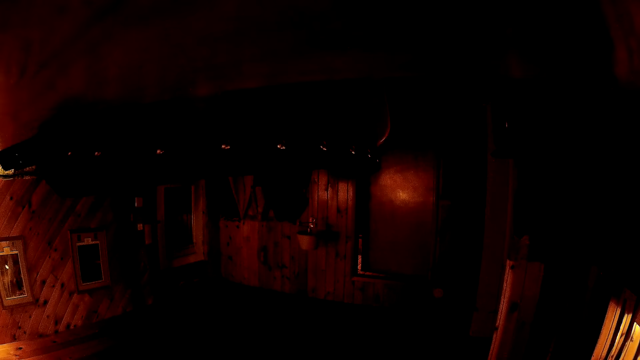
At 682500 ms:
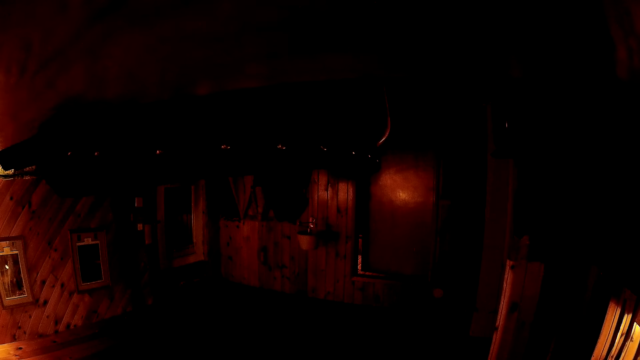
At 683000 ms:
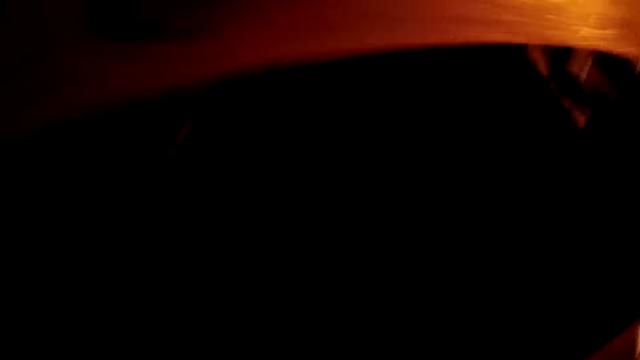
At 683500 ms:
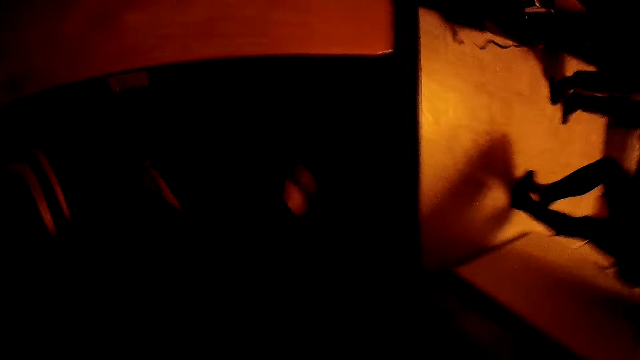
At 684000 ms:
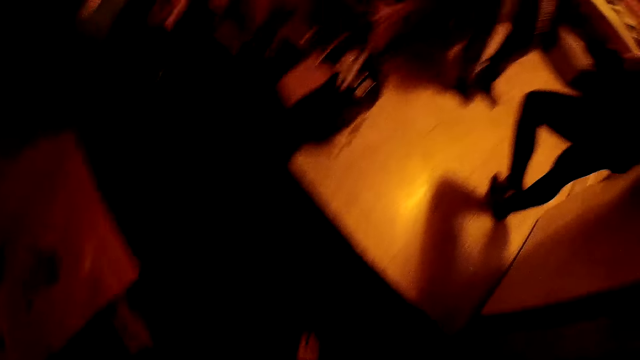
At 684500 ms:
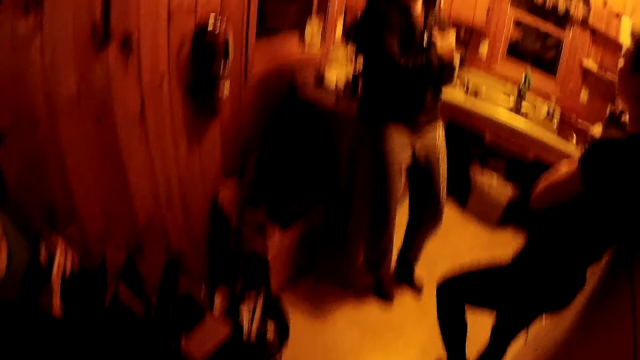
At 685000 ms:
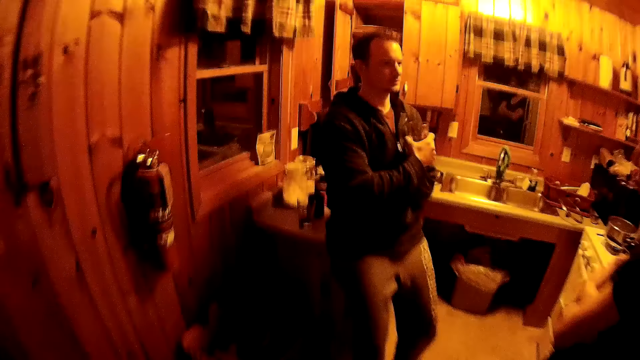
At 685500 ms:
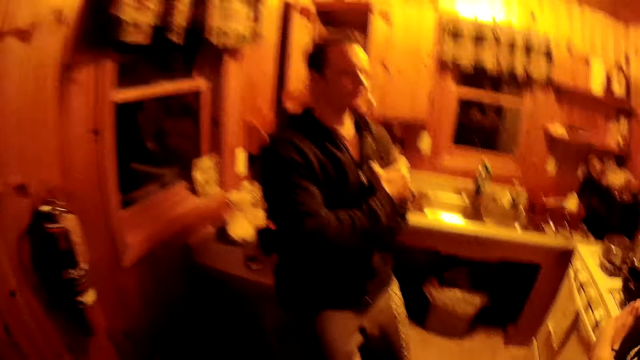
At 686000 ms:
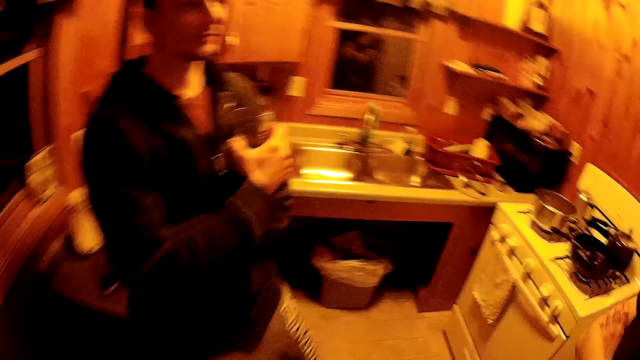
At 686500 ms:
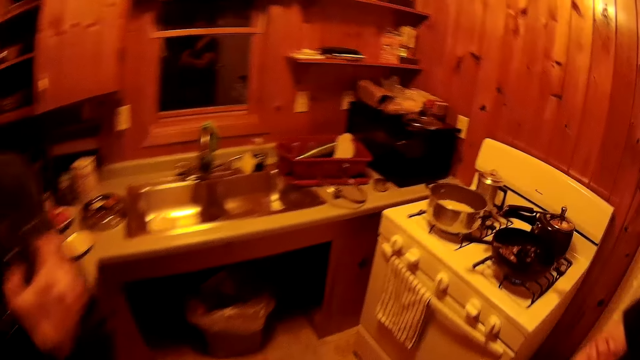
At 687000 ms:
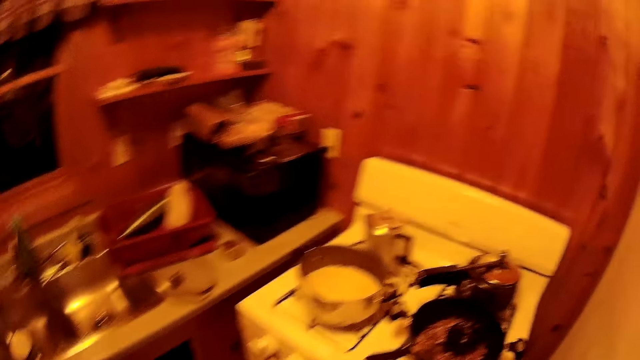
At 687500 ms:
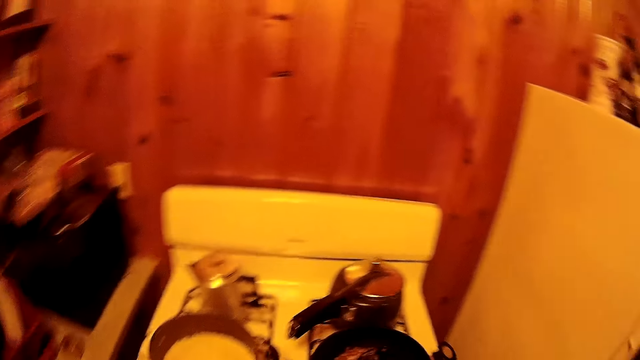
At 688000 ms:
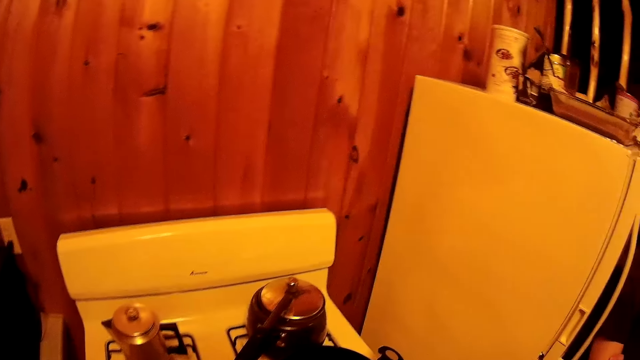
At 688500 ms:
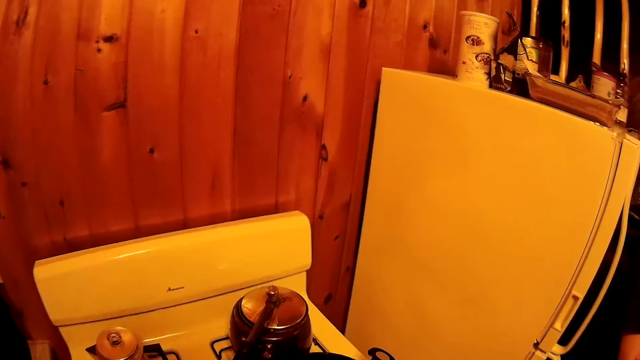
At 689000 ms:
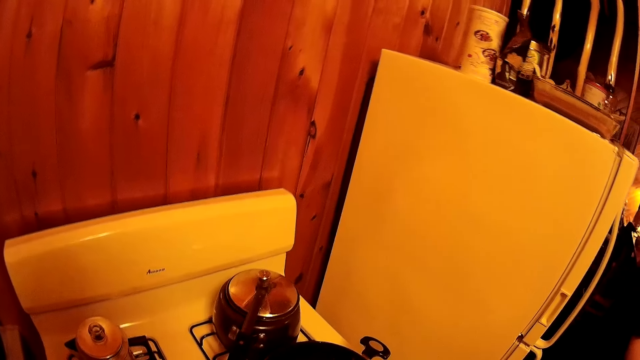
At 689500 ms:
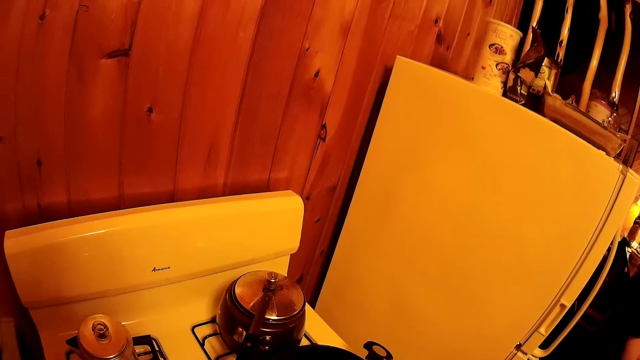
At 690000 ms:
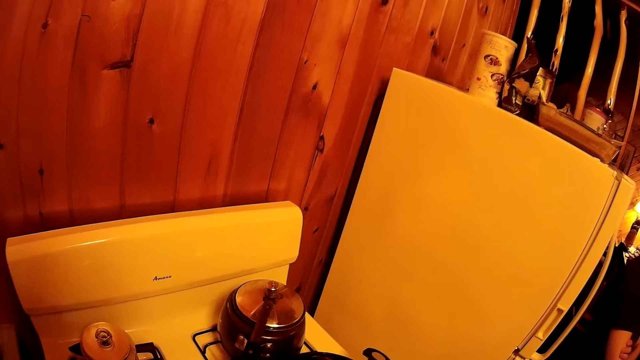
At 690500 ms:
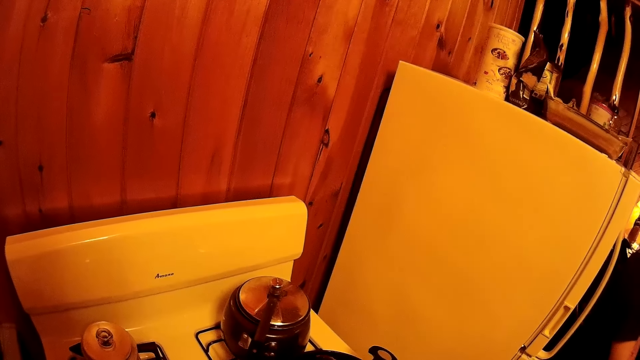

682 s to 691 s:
The camera wearer puts on the camera. They walk around the room. They stand in front of the cooker.

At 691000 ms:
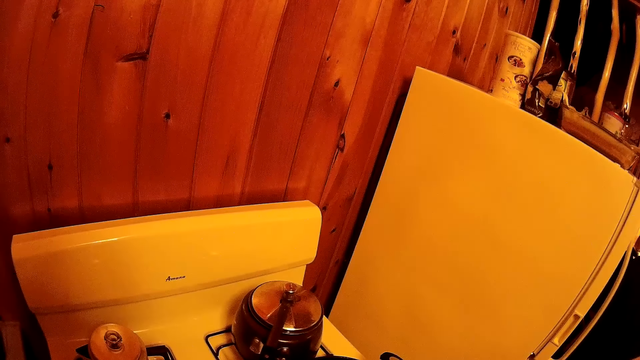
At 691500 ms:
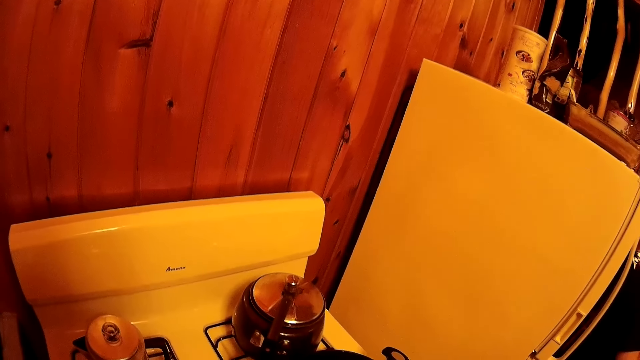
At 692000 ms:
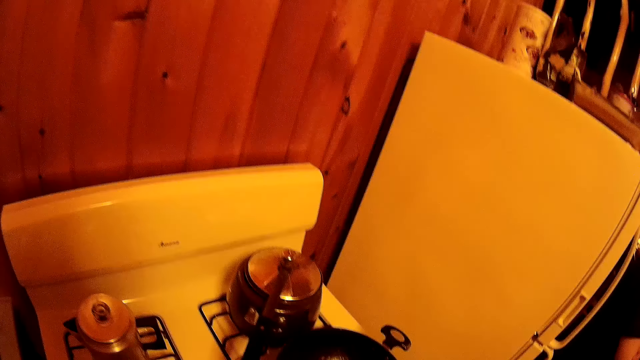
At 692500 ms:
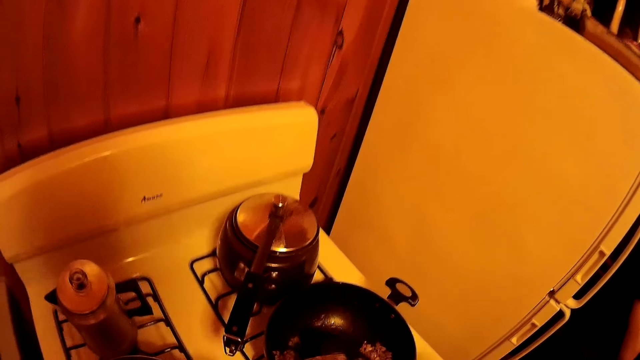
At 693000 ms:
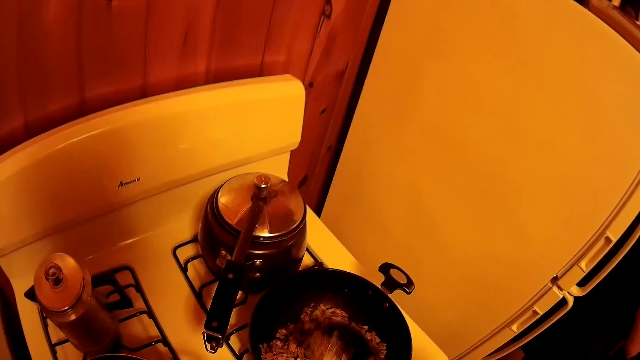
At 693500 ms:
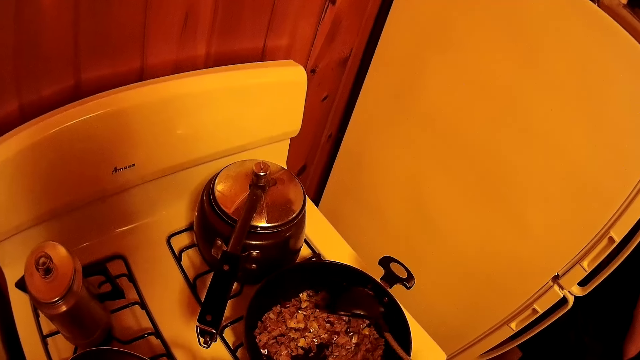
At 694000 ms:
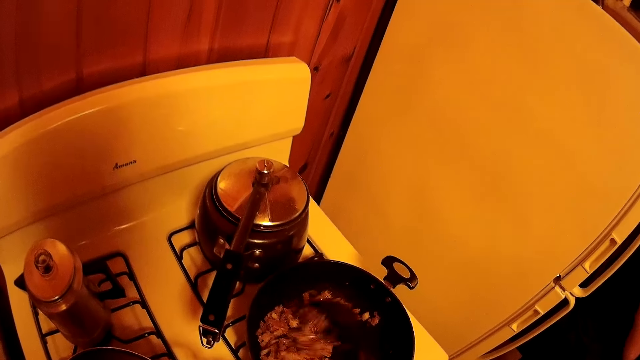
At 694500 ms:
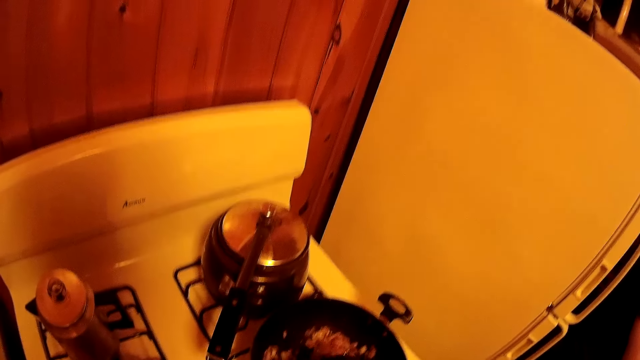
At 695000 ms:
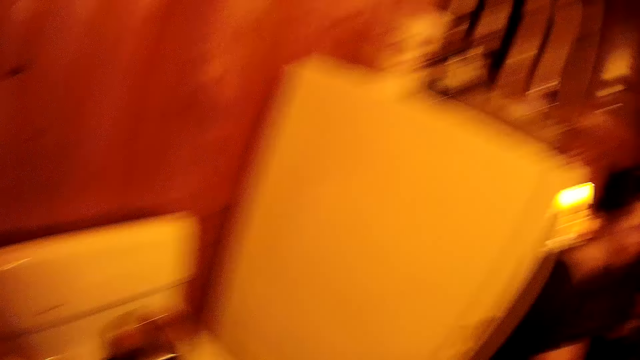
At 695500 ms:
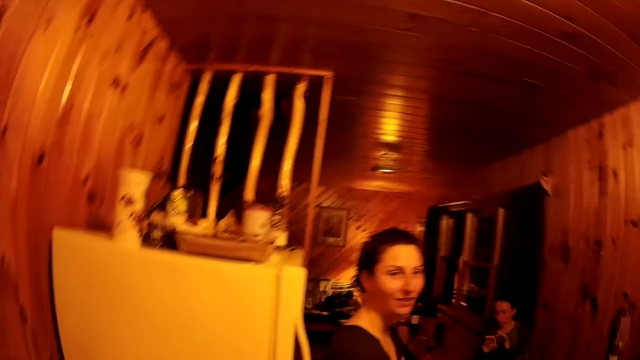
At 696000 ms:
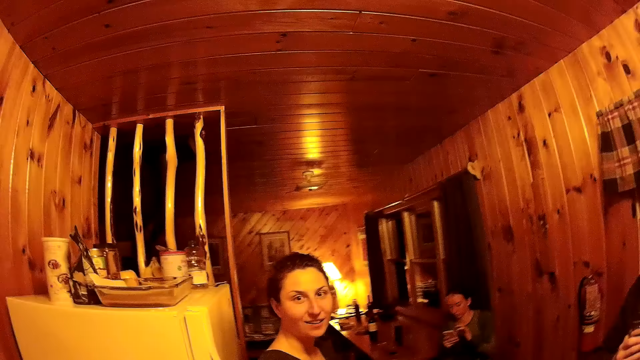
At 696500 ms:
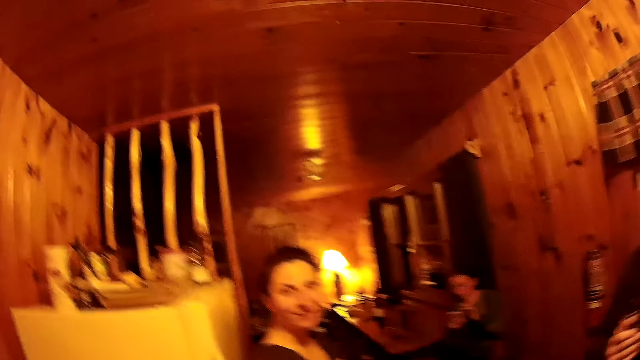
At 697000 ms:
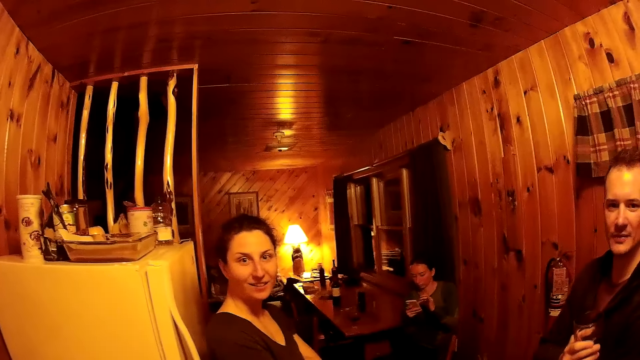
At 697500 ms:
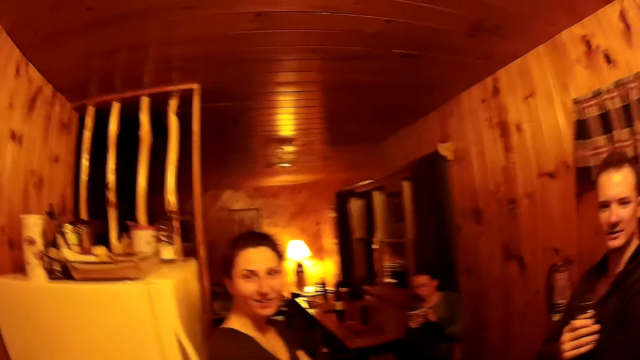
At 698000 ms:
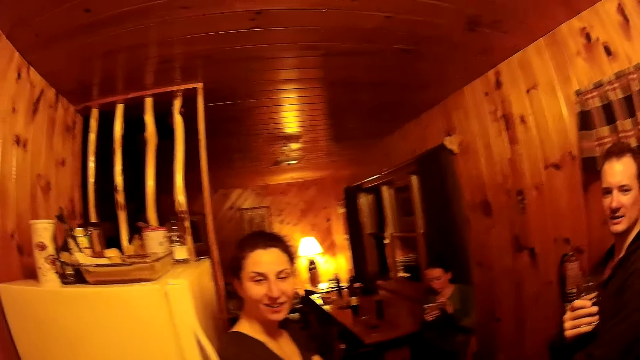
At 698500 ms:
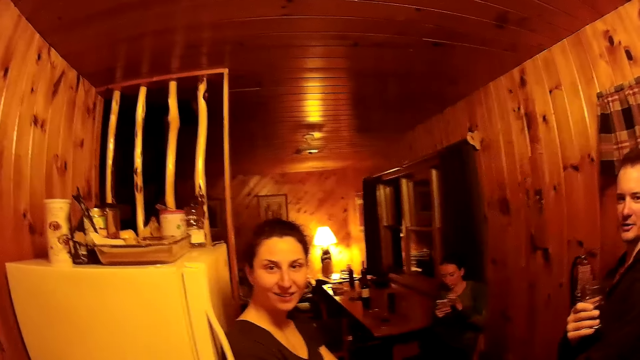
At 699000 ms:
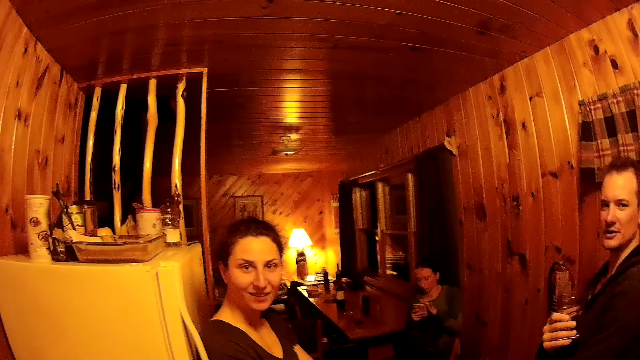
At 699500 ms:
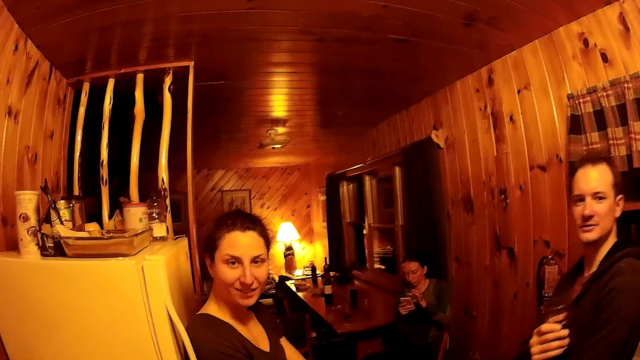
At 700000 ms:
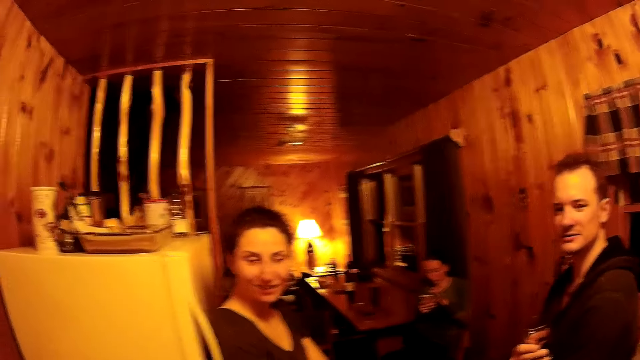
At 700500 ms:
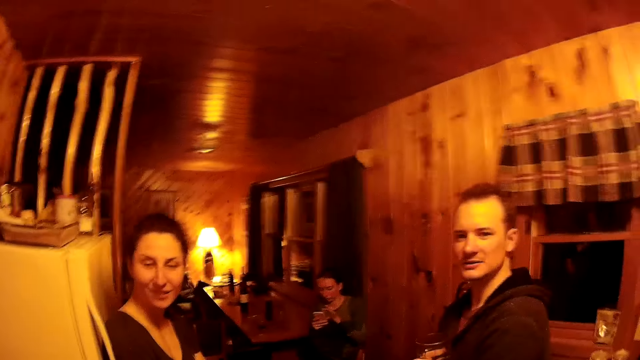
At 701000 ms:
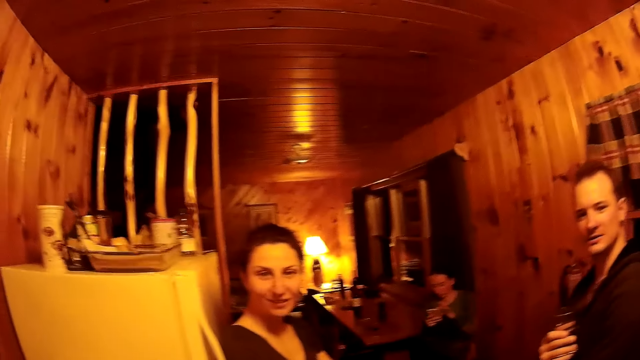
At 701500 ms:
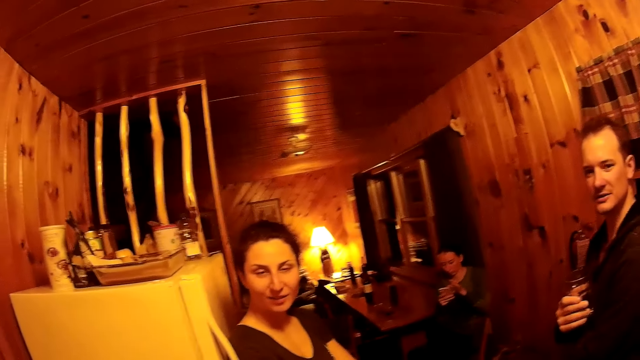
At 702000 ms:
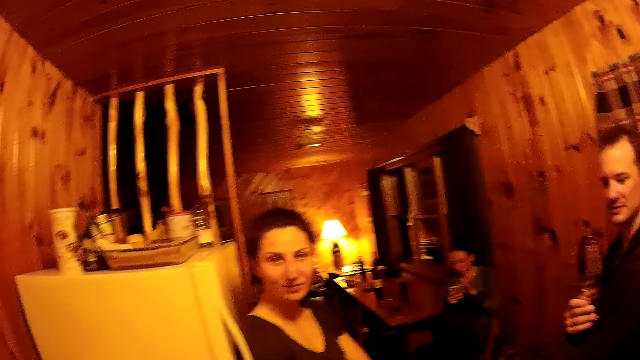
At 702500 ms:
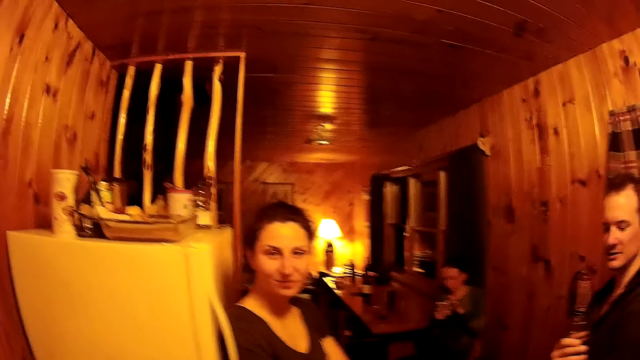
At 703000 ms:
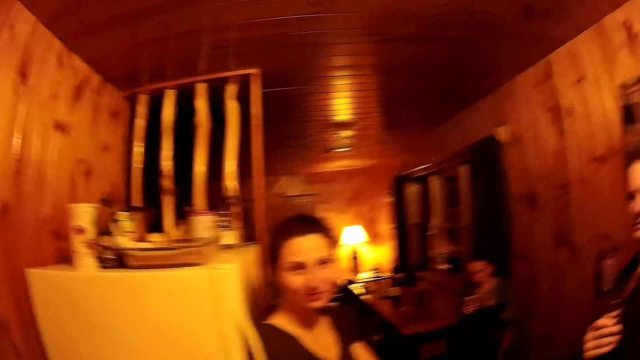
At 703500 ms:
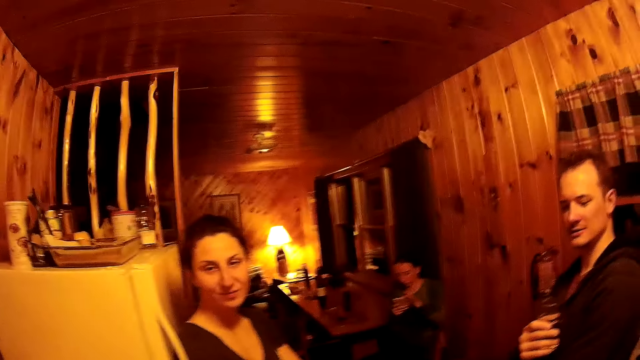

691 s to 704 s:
The camera wearer stirs the stew in the cooking pan. They look at a woman. They turn around the room.
